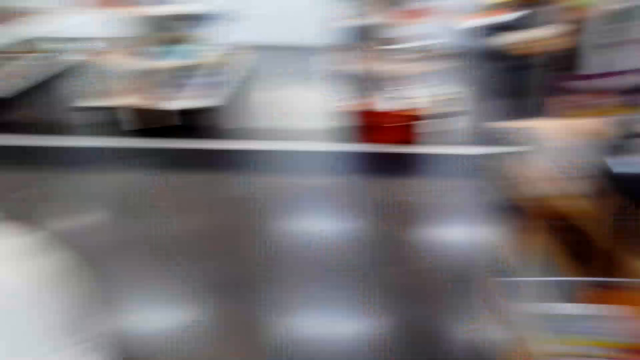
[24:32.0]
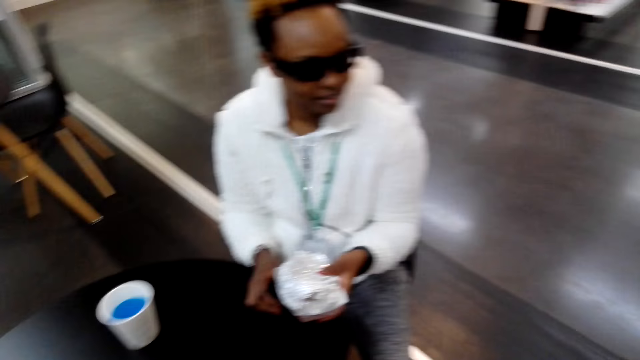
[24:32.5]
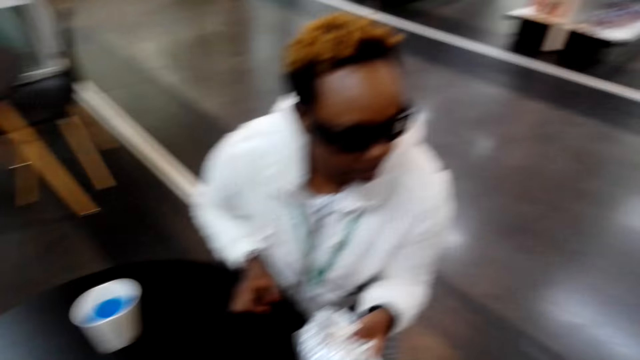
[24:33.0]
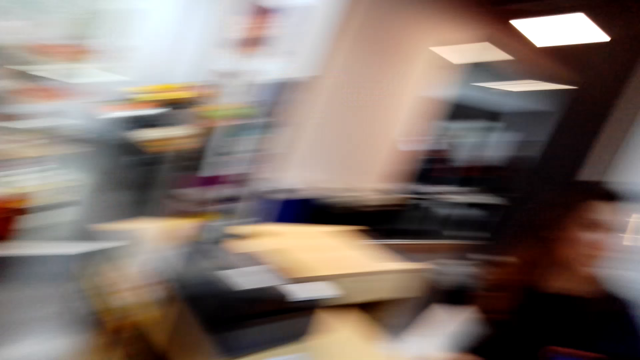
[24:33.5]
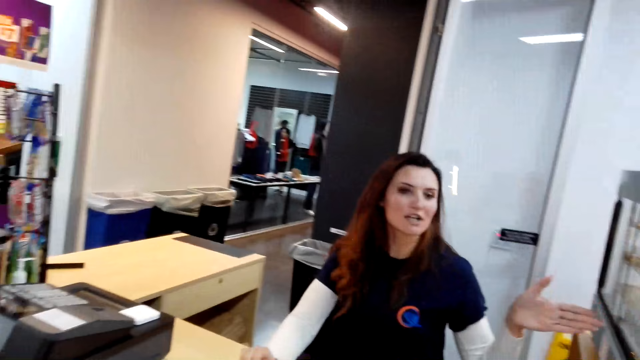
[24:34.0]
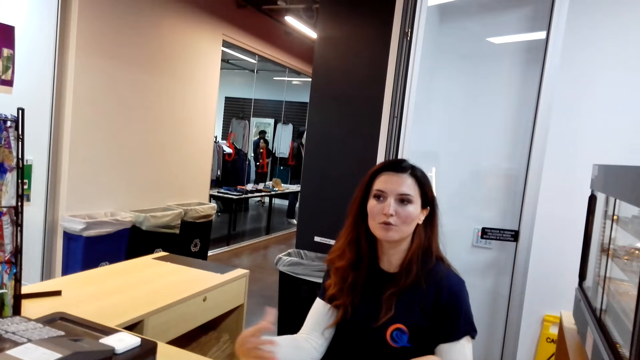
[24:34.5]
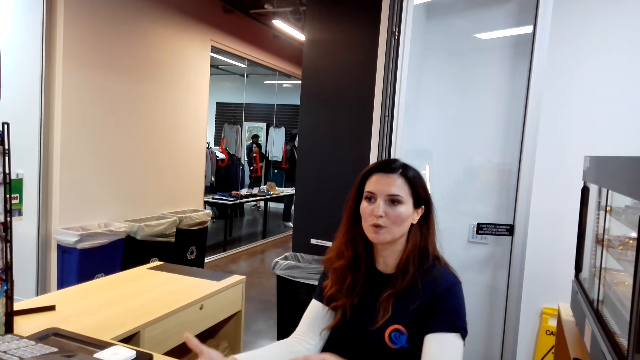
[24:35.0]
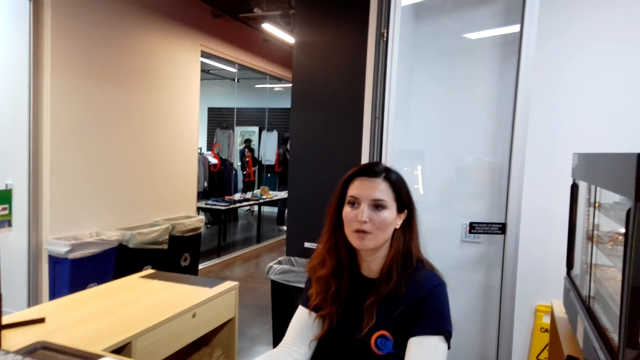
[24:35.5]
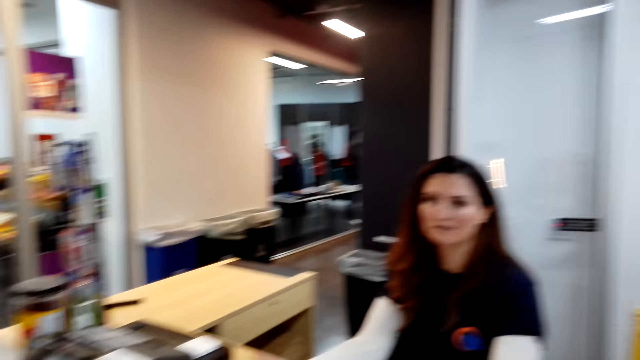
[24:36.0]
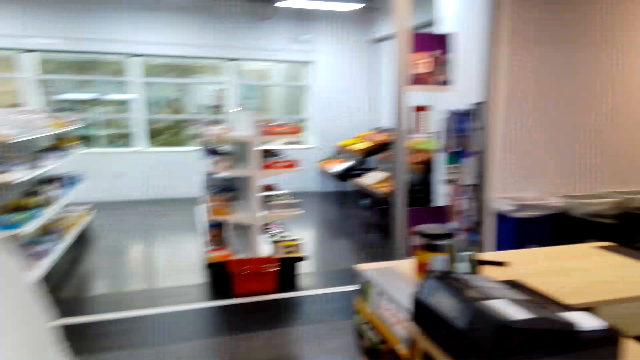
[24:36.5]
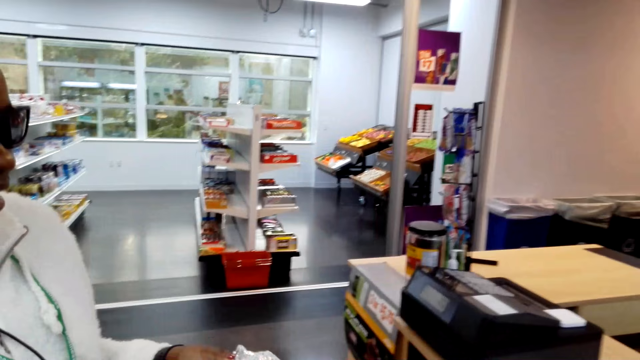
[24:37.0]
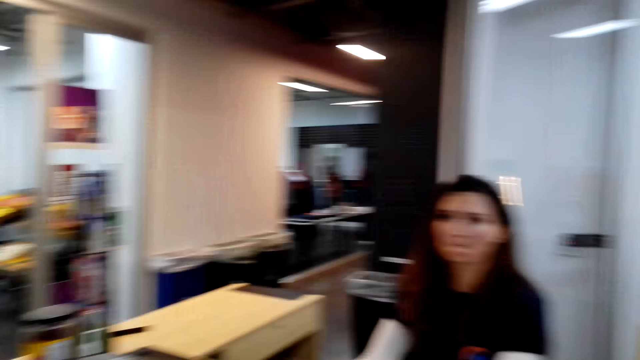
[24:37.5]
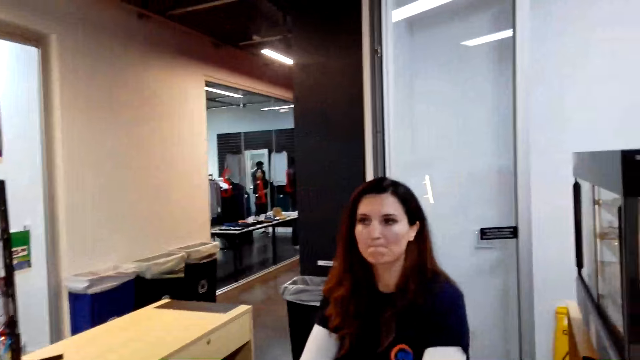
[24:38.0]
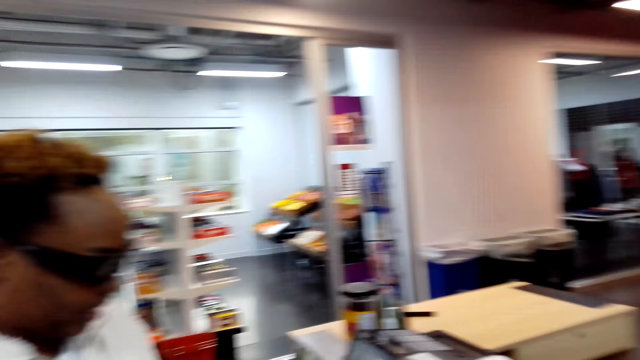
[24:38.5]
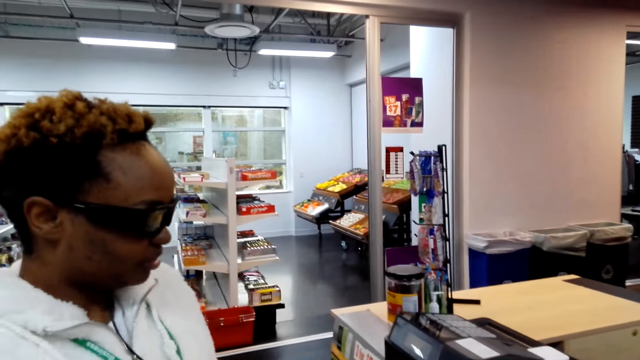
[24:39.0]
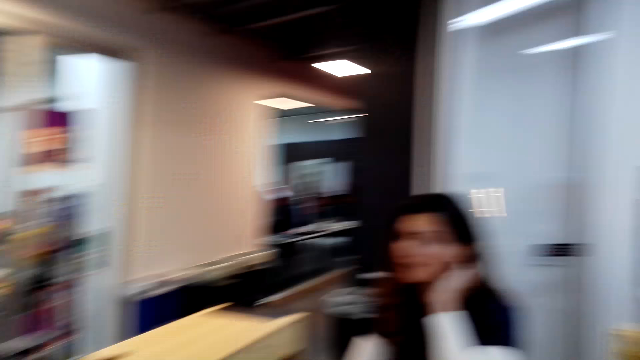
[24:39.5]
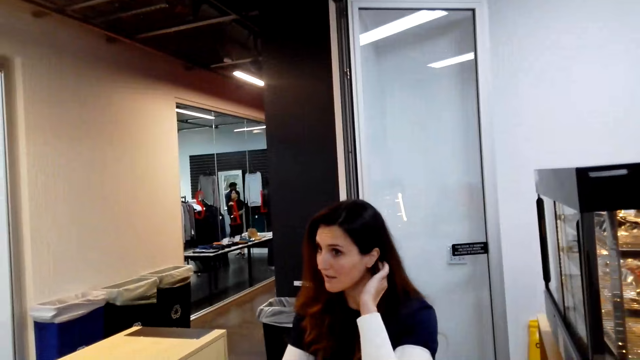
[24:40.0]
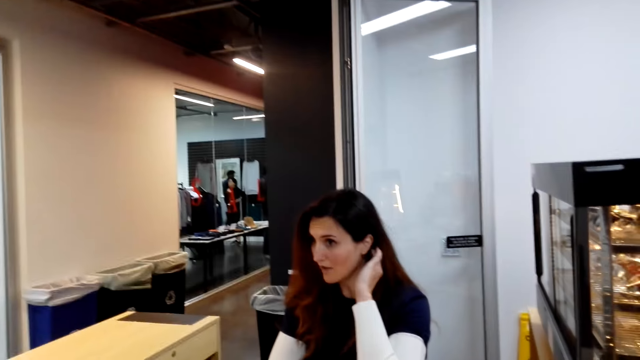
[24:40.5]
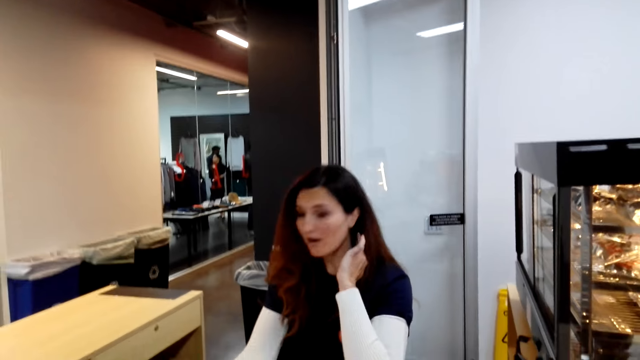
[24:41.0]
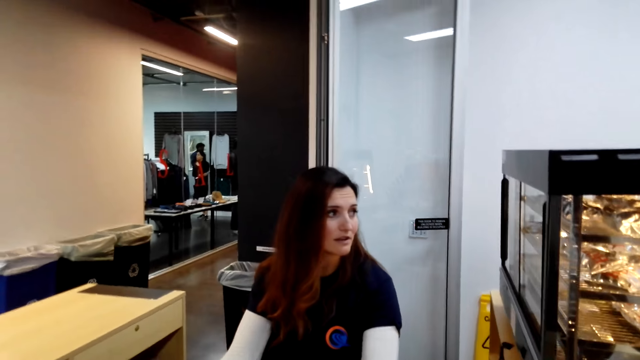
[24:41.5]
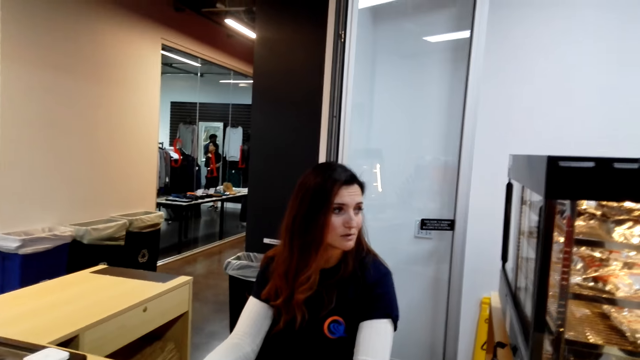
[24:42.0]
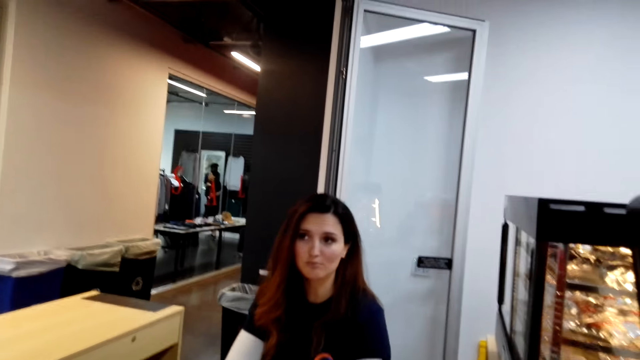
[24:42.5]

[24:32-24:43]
The camera wearer looks around. A woman stands up. Another woman demonstrates with both hands. The camera wearer looks around. The other woman scratches her neck.

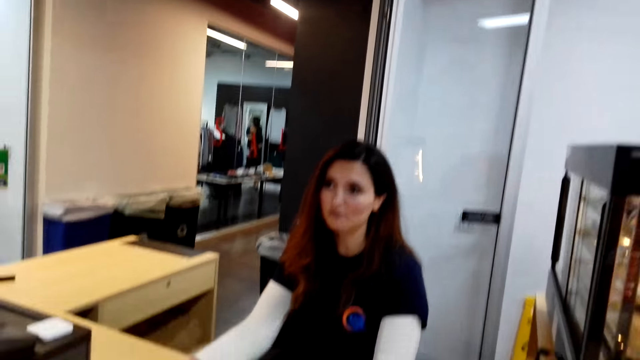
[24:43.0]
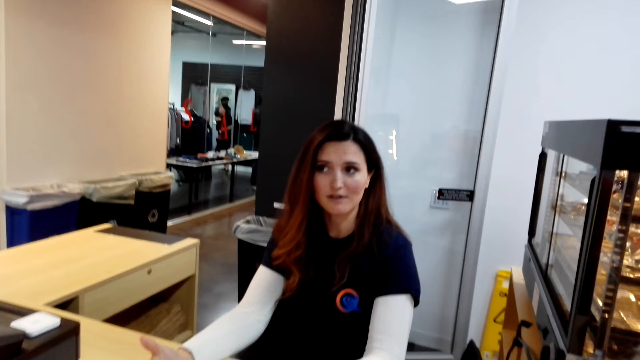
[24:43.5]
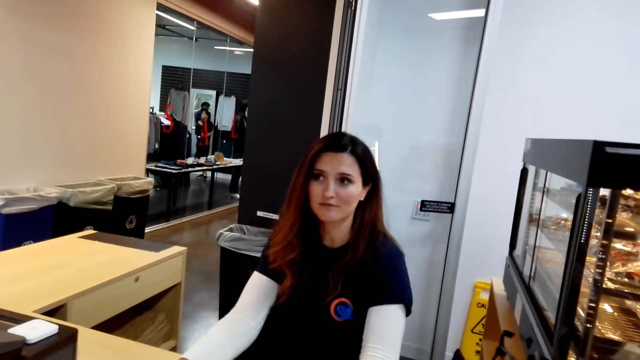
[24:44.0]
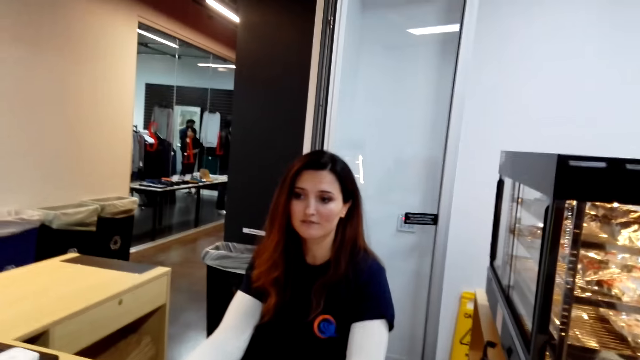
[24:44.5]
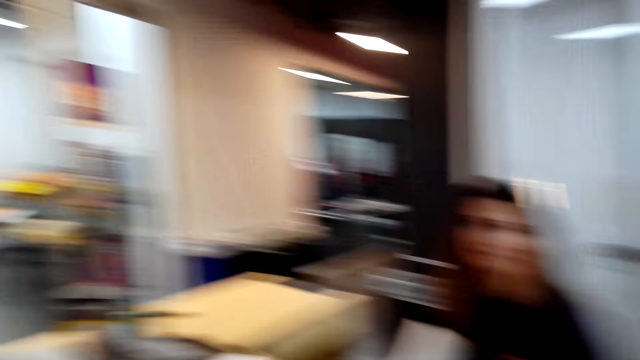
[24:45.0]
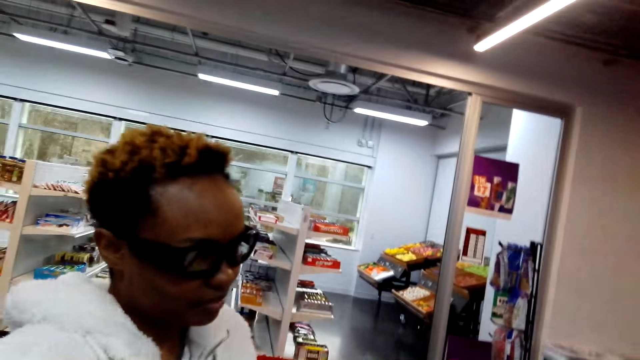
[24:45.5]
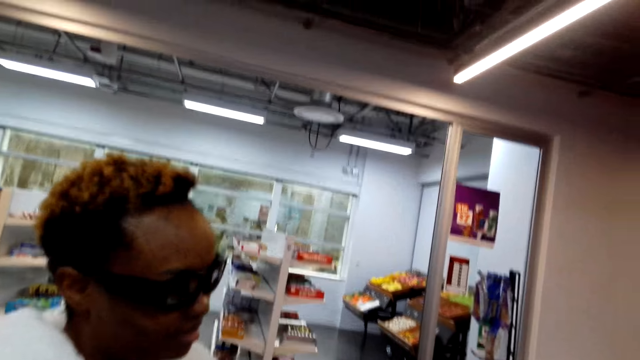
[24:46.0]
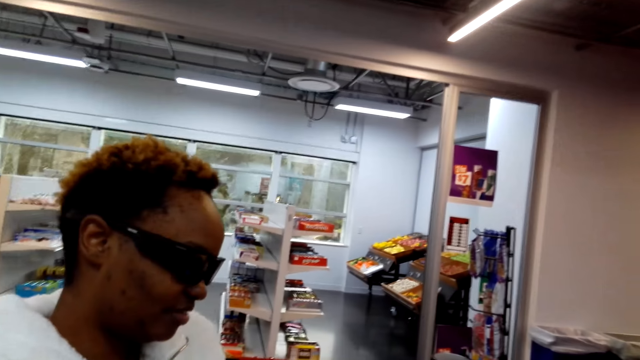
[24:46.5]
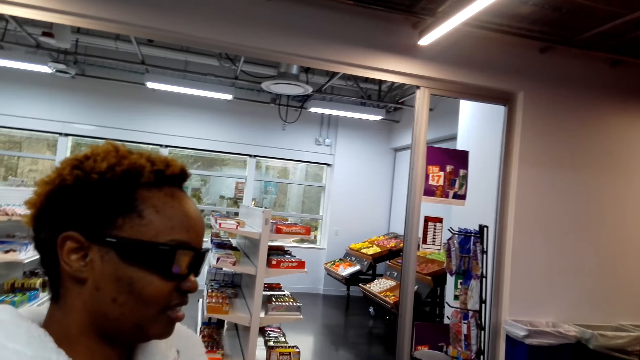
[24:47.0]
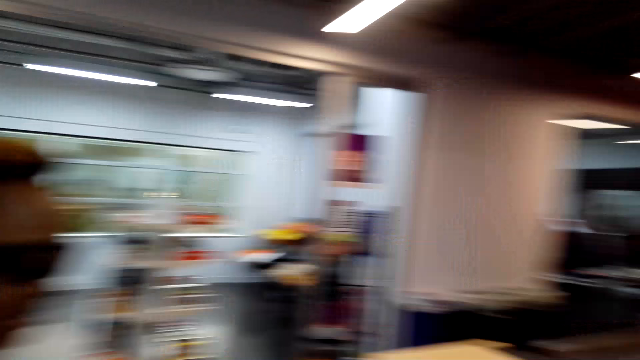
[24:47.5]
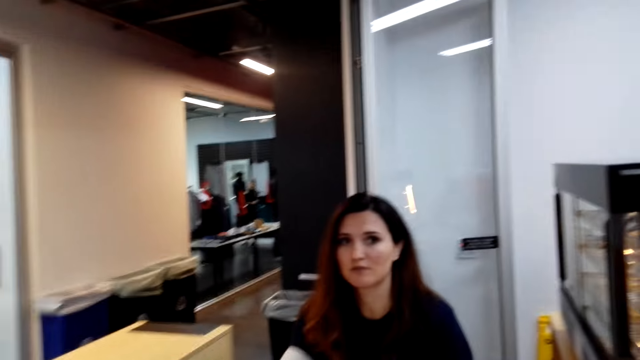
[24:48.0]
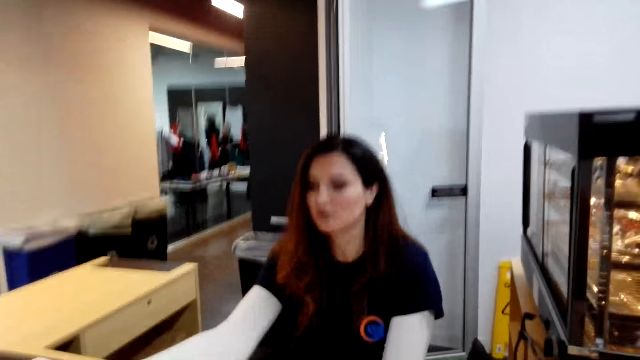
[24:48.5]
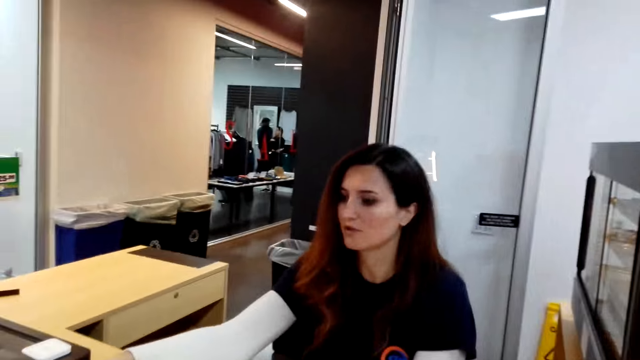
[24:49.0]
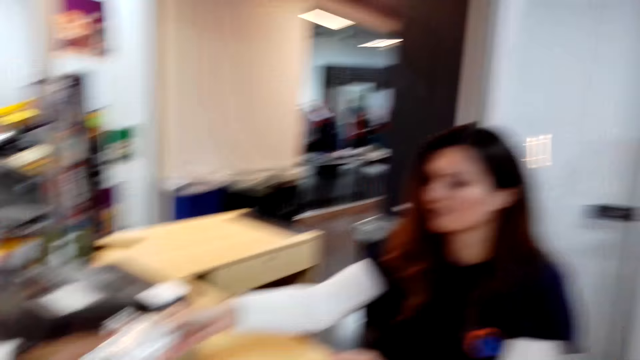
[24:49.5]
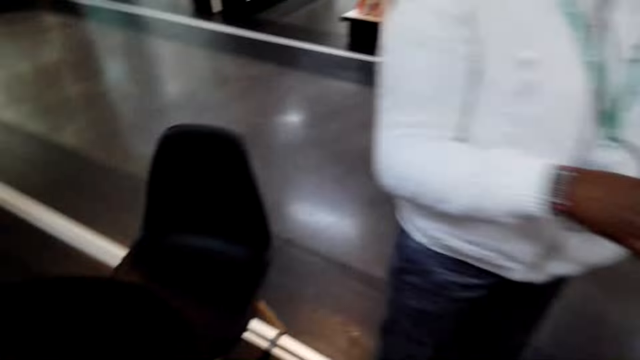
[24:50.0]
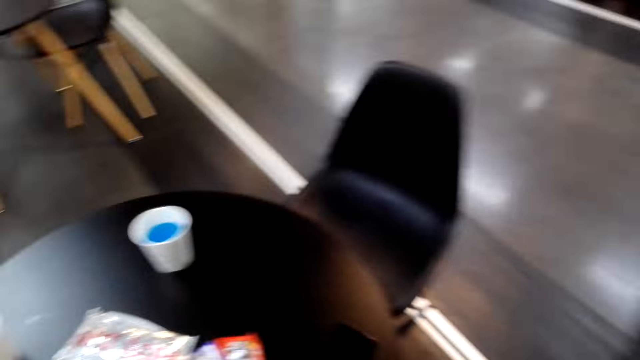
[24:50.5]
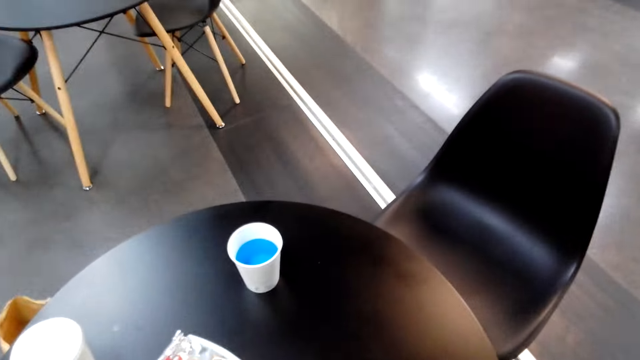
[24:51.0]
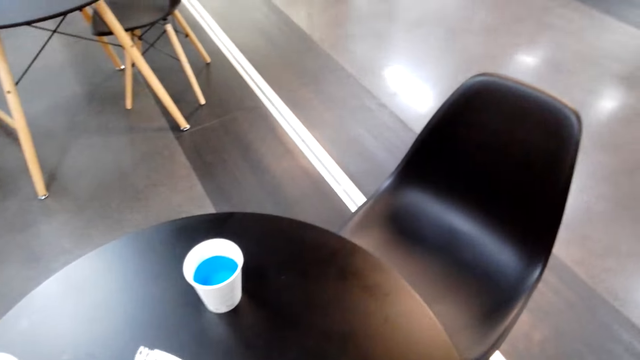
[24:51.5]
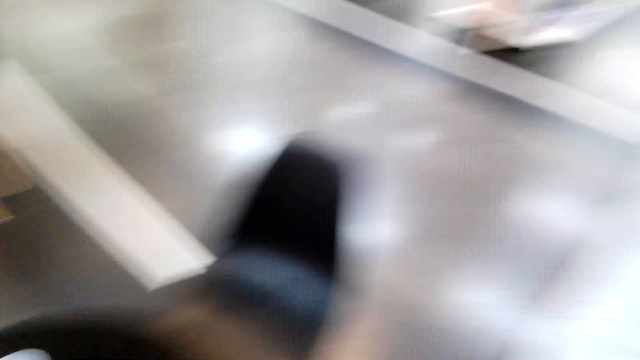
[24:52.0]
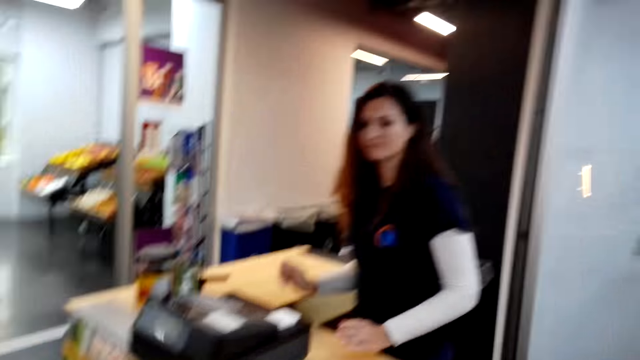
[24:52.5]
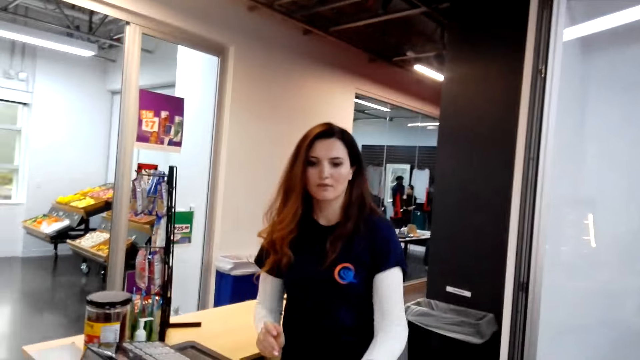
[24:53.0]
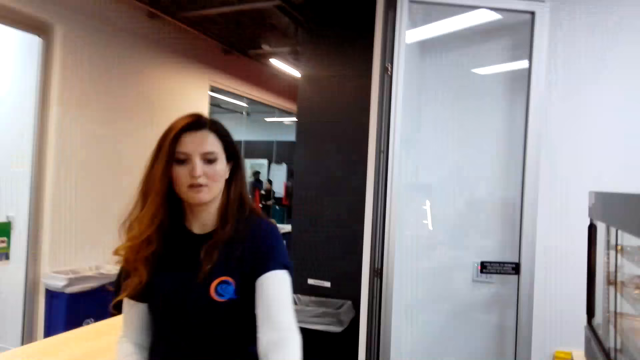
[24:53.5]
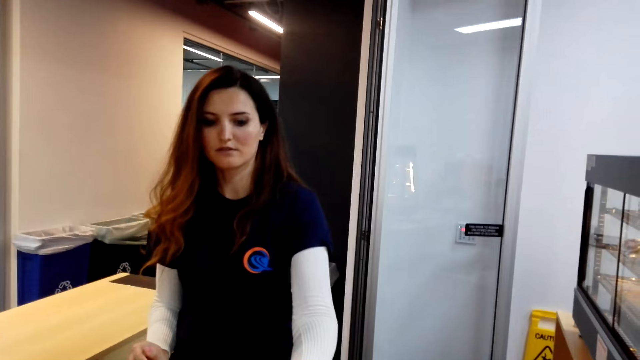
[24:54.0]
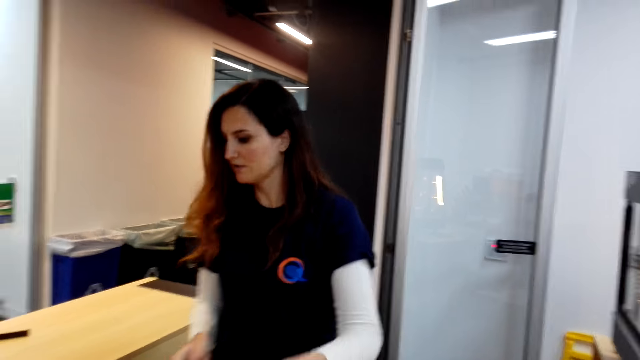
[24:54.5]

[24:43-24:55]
A woman converses with another woman. The camera wearer looks around. They pick up something.
